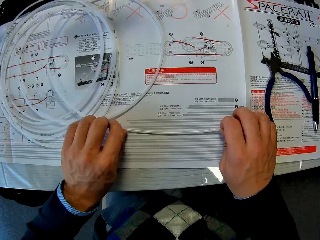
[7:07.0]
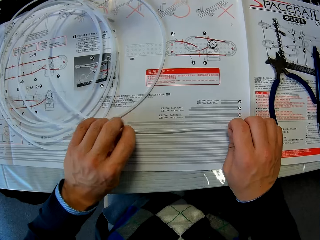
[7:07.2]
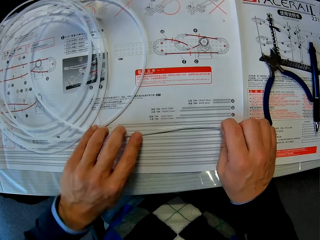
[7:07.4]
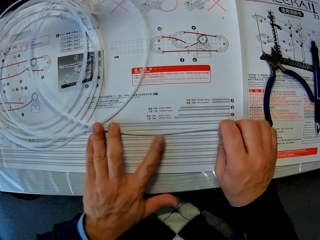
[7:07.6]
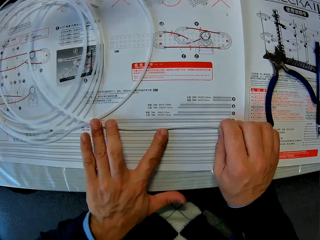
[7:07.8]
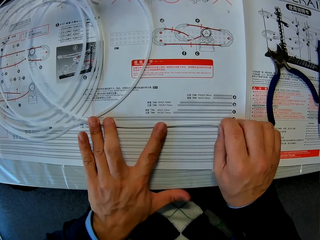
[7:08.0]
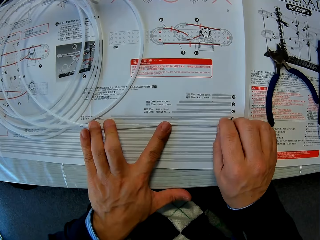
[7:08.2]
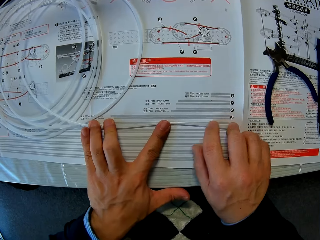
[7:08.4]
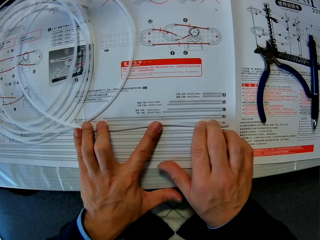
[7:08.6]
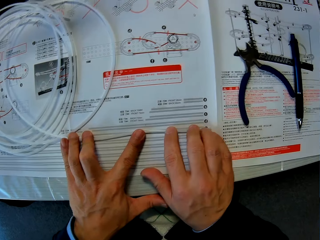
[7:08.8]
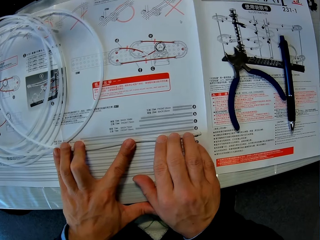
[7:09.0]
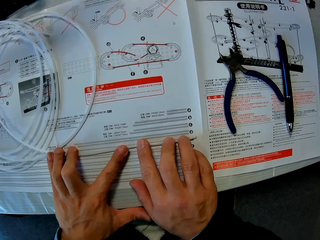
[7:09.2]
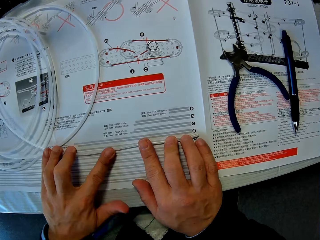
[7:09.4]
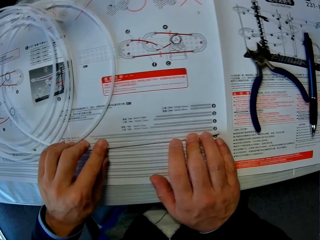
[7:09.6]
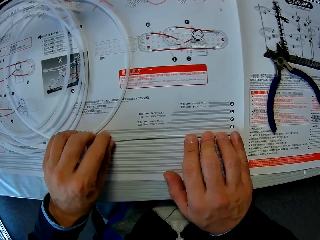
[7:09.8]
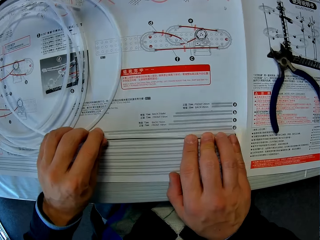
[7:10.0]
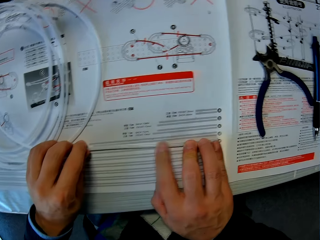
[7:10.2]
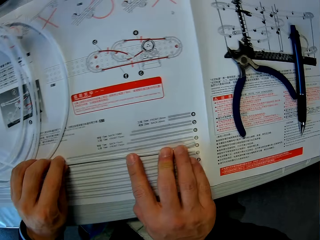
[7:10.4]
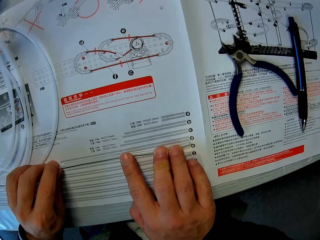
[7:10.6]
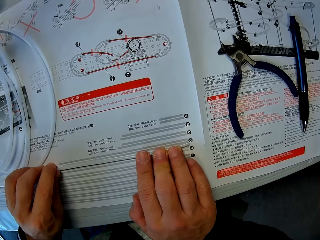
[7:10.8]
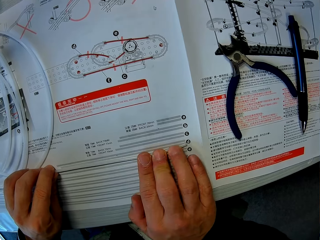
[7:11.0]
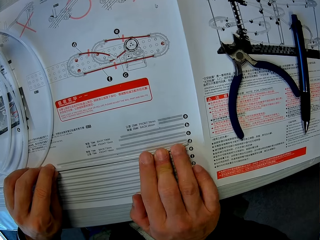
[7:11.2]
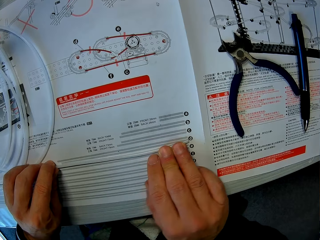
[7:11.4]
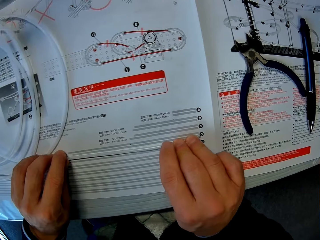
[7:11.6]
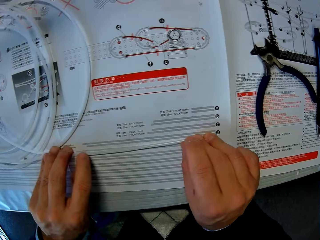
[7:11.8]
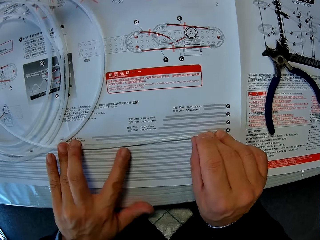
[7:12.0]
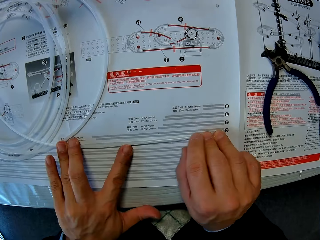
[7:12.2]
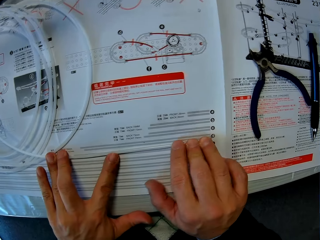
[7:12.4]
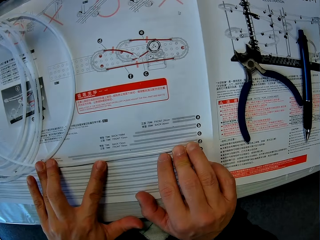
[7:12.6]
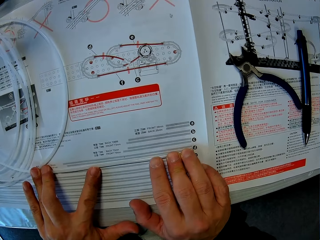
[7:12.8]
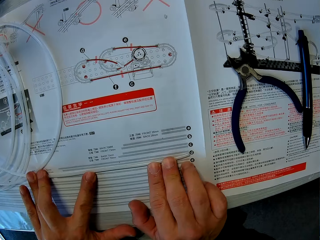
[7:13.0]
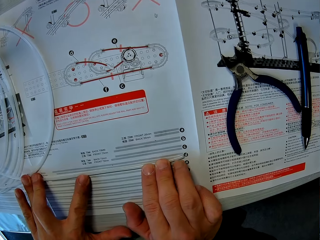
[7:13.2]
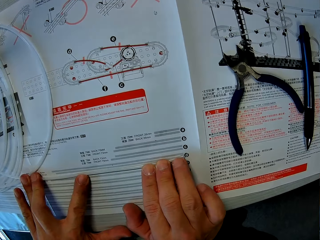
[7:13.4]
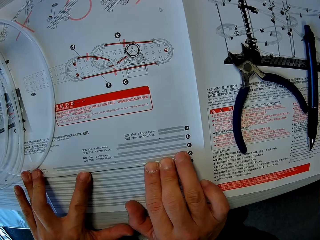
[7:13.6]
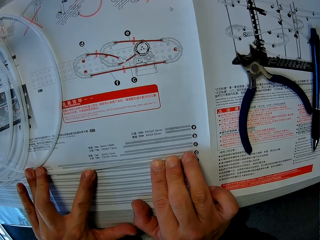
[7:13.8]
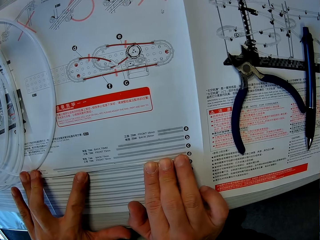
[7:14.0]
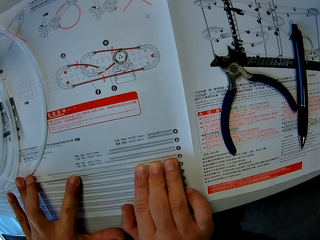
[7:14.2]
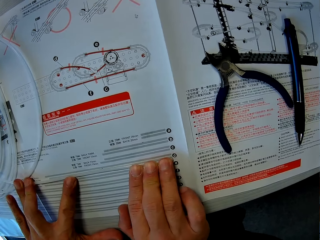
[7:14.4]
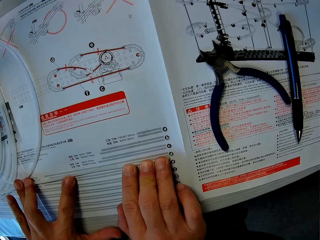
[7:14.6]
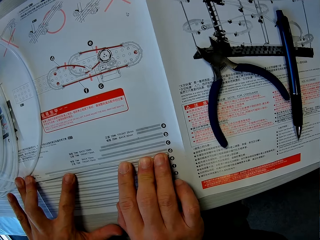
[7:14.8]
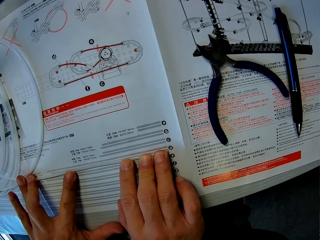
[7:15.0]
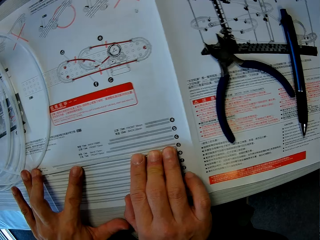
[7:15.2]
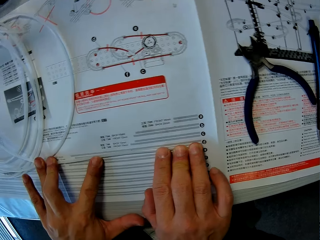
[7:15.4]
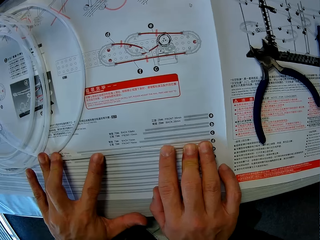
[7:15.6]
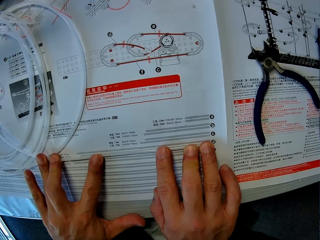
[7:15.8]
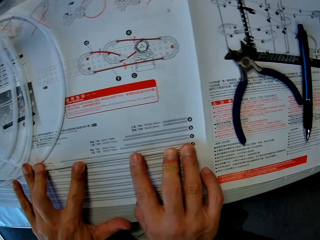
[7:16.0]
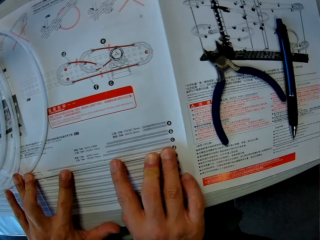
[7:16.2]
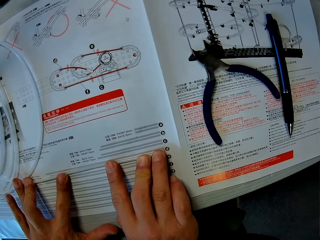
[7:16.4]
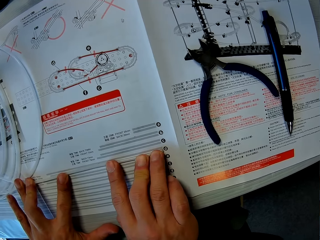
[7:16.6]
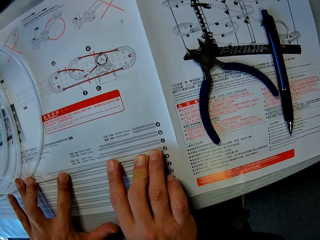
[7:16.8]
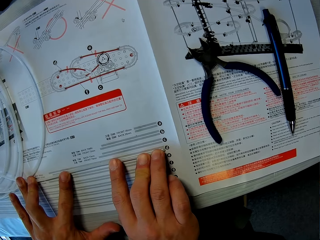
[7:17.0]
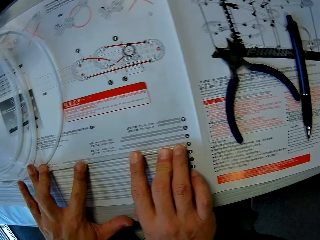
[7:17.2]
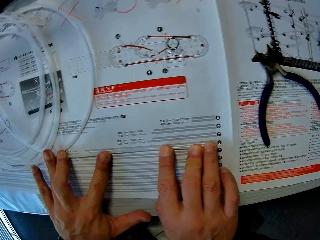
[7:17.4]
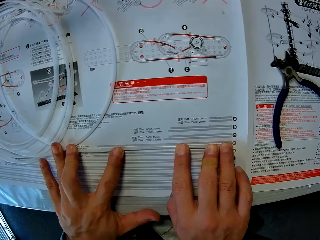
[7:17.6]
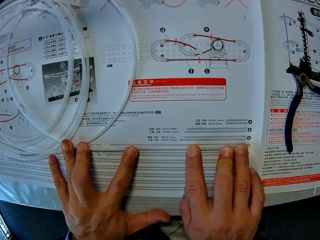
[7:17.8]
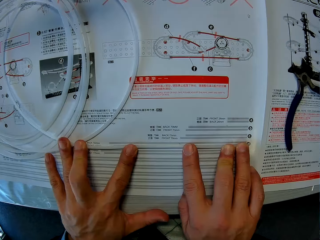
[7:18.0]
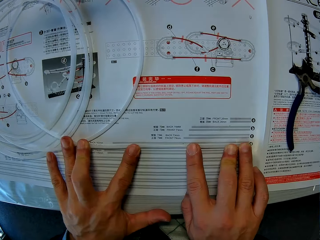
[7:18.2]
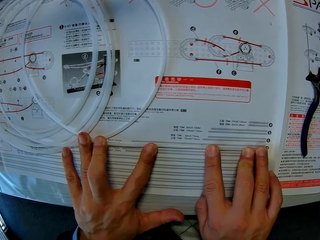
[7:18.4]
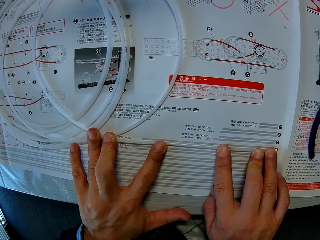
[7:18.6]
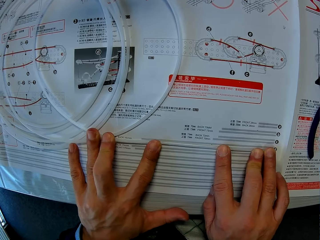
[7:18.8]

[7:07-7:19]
The camera wearer holds the cable in place.

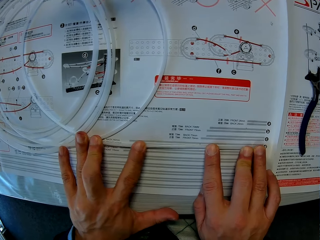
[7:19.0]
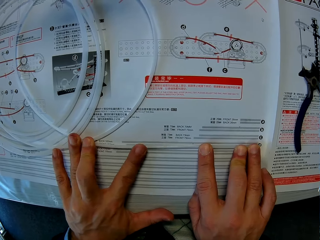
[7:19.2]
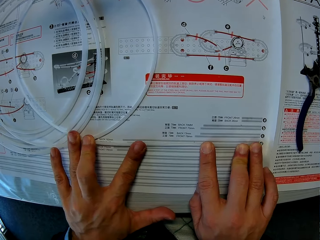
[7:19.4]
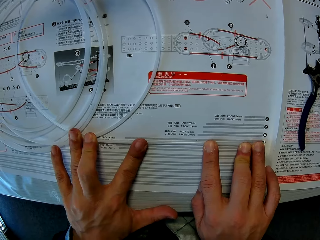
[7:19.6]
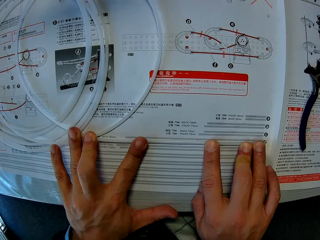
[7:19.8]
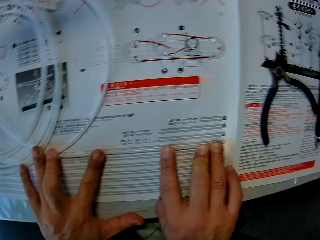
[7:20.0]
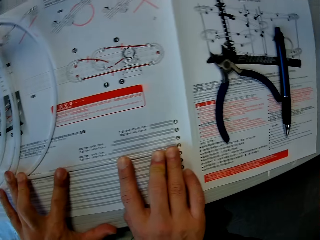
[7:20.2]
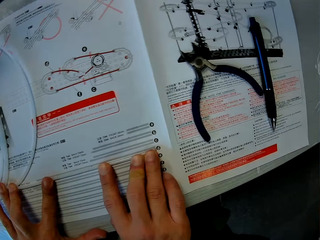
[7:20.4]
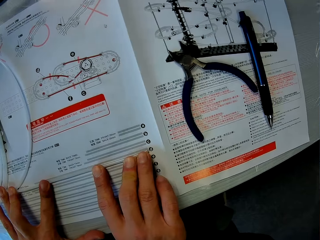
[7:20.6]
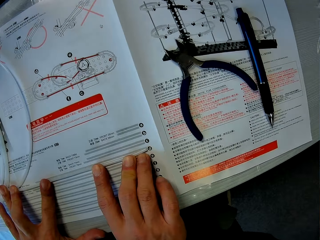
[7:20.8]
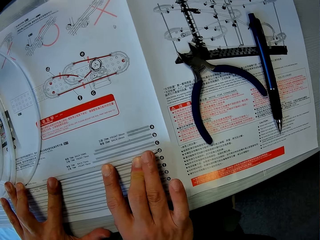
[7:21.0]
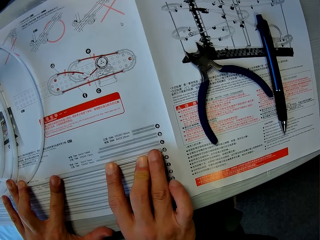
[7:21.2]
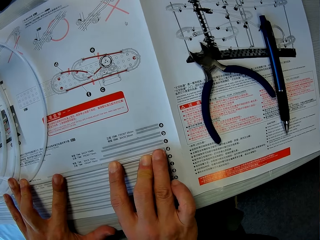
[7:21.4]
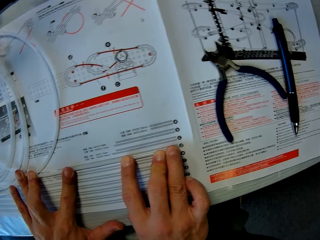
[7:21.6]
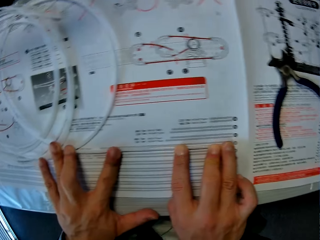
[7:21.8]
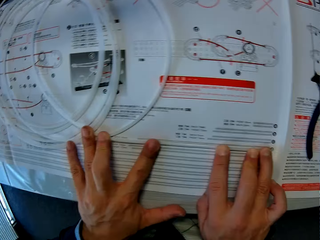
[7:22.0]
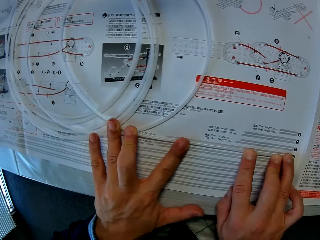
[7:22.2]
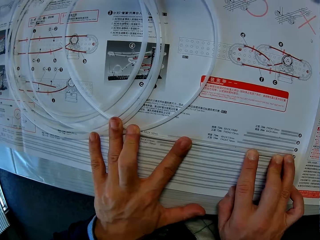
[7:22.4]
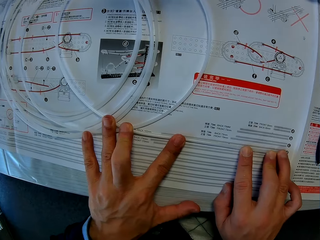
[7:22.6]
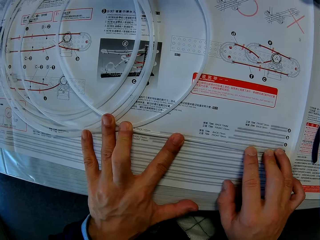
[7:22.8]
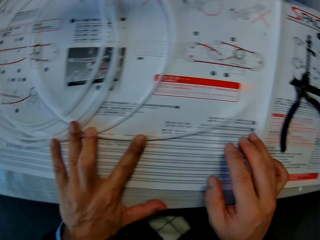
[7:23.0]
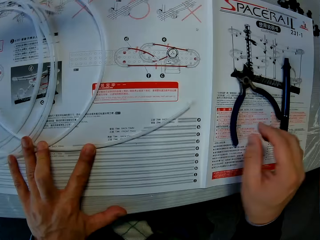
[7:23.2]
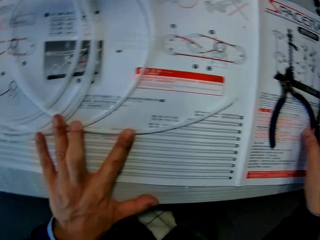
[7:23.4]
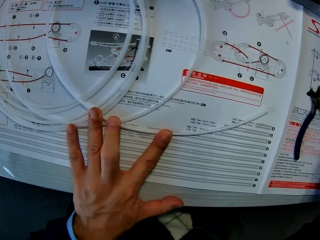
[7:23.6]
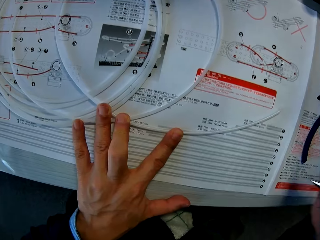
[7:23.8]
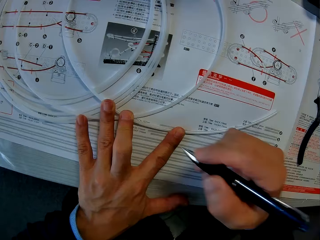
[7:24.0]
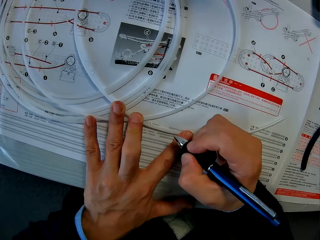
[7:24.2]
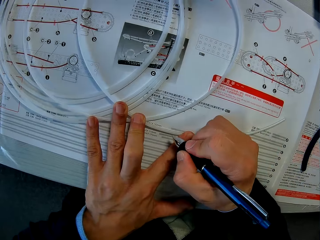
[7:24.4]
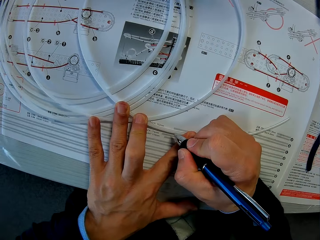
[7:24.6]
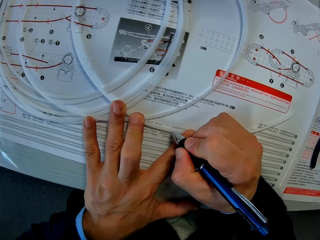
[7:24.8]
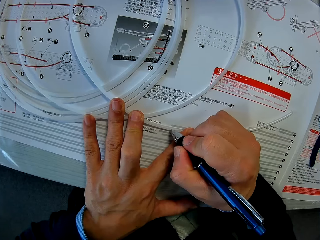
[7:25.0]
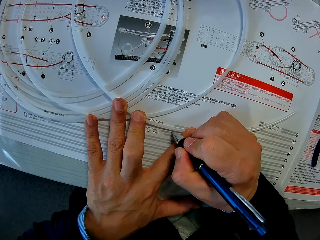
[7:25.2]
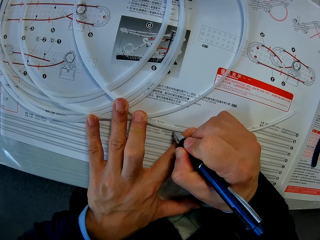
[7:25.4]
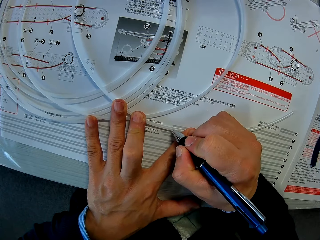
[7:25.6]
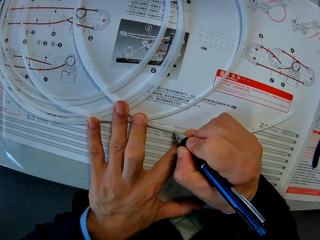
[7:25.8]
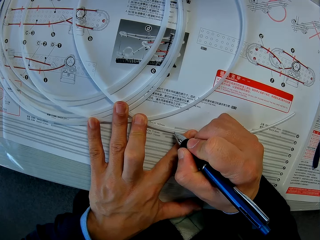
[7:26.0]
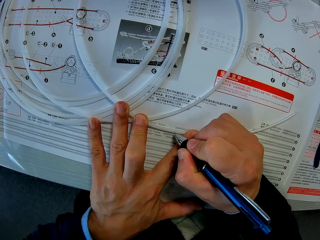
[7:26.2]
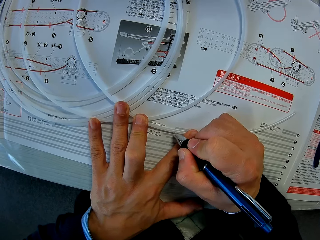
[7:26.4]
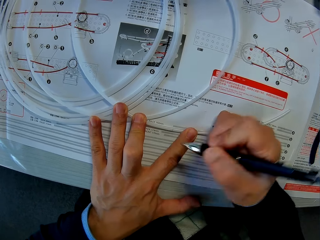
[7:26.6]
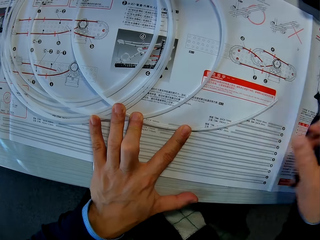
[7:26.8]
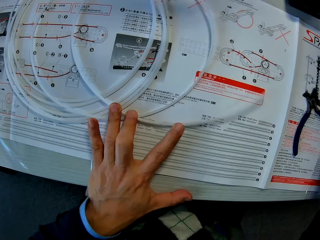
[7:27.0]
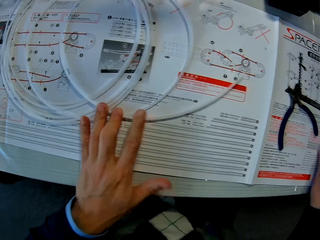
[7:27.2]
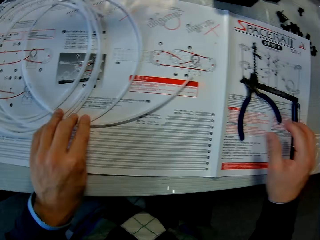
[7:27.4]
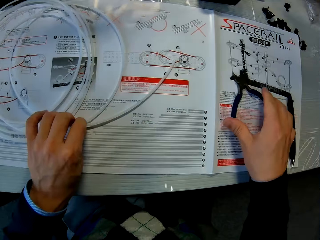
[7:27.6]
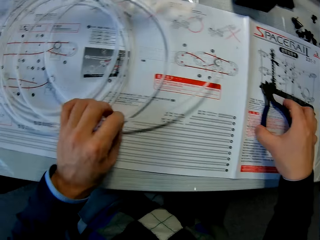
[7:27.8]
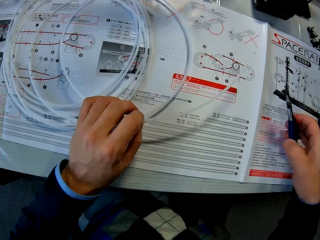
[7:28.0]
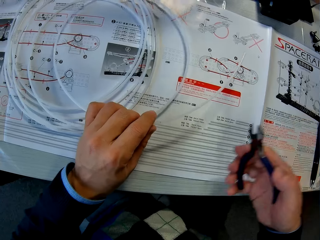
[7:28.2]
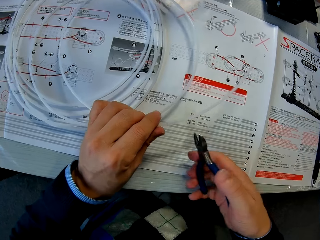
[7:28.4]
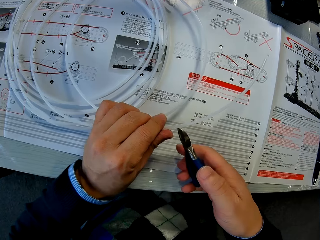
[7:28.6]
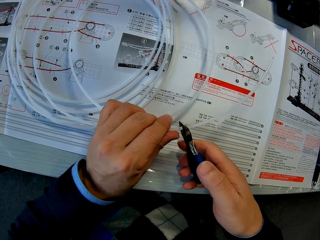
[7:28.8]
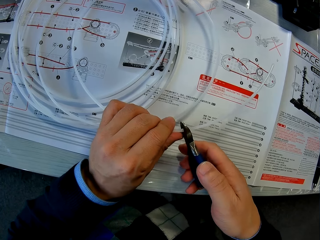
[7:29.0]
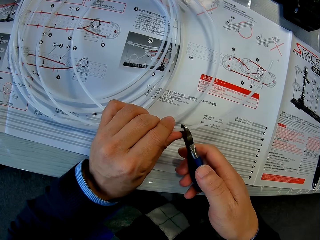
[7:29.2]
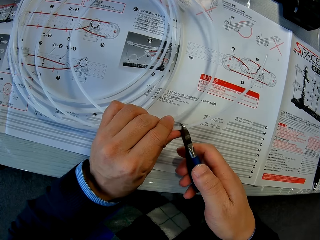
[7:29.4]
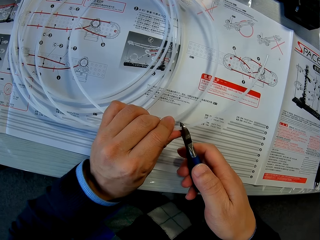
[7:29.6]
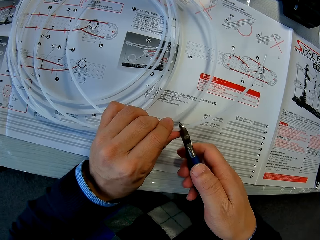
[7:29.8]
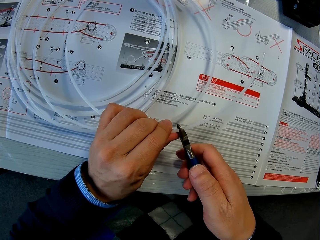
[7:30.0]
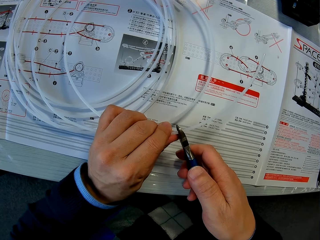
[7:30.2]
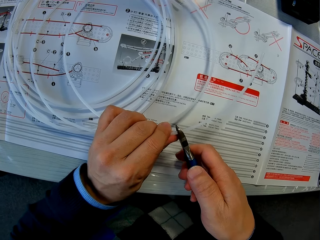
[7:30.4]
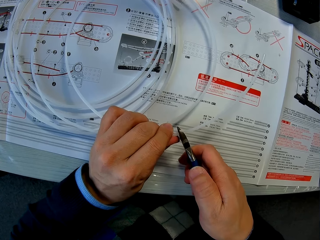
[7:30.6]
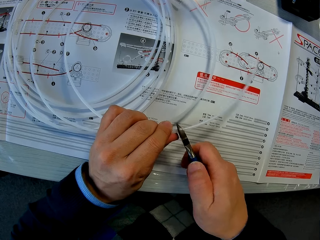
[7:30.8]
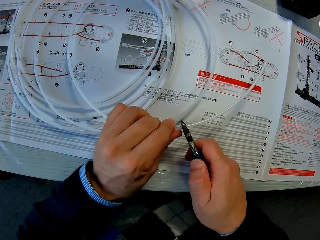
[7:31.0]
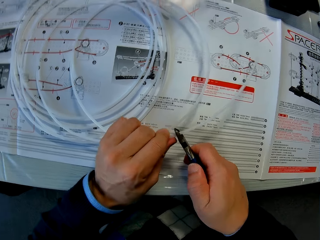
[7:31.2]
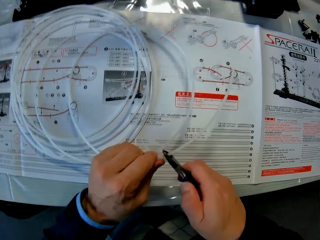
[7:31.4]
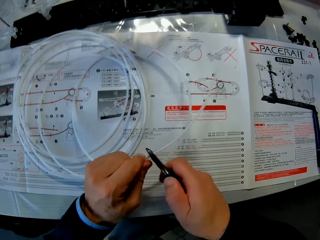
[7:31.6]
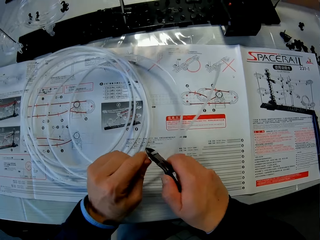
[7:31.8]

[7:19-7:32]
The camera wearer picks up the pen. They mark the cable with the pen. They put down the pen. They pick up the pliers. They cut the cable with the pliers.
